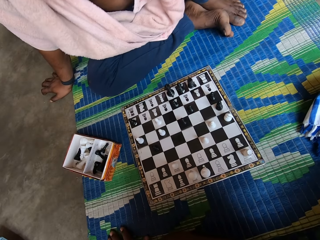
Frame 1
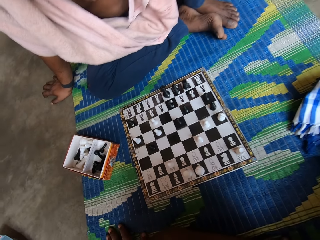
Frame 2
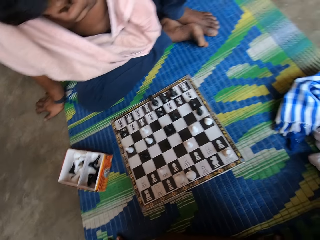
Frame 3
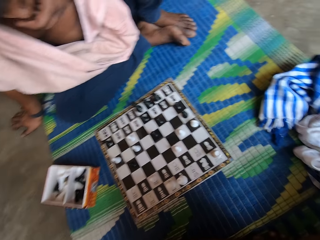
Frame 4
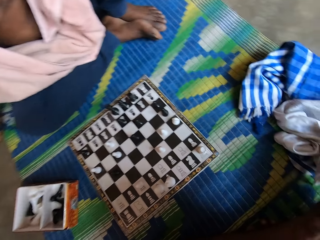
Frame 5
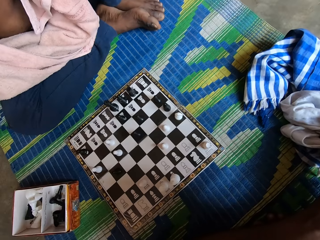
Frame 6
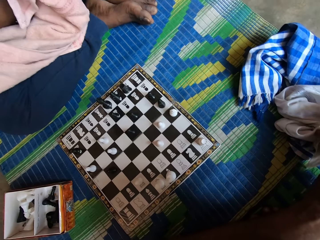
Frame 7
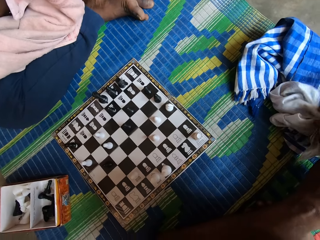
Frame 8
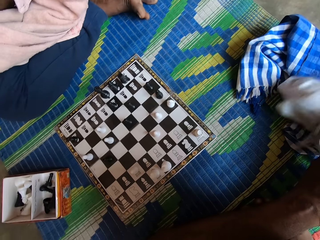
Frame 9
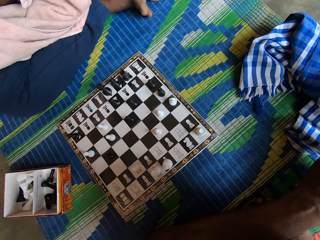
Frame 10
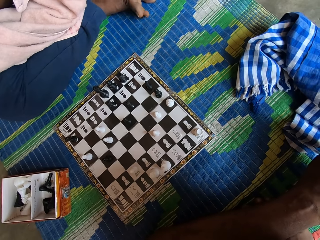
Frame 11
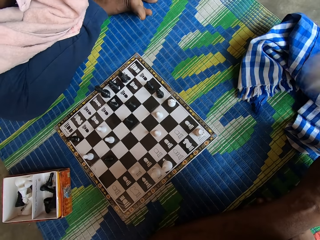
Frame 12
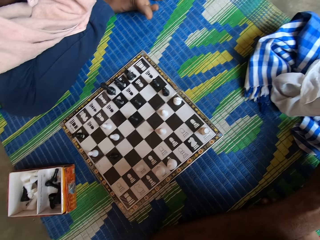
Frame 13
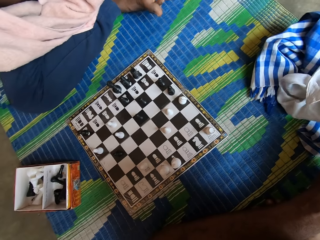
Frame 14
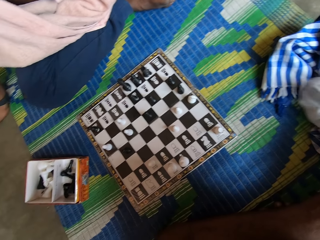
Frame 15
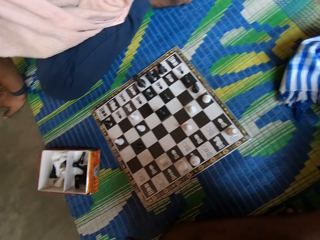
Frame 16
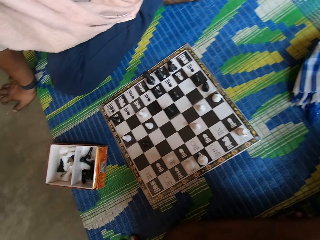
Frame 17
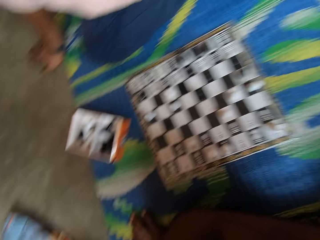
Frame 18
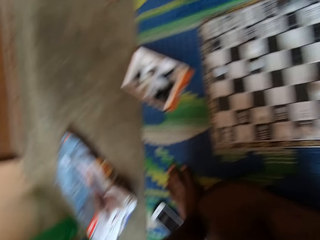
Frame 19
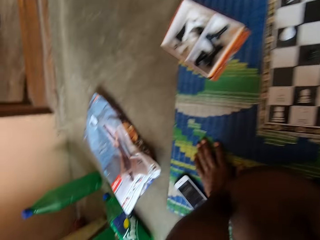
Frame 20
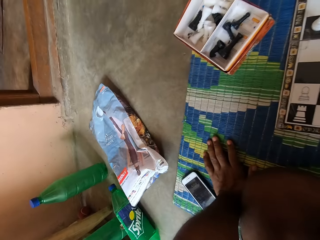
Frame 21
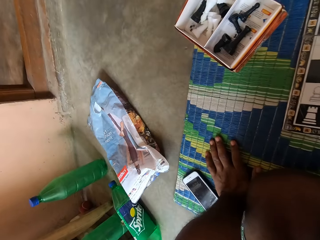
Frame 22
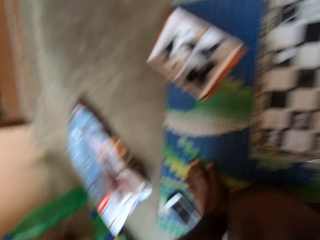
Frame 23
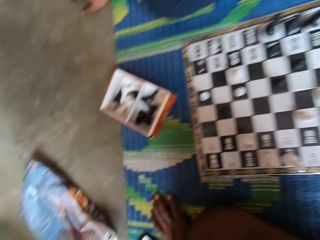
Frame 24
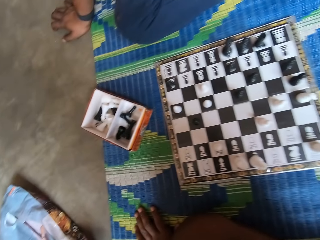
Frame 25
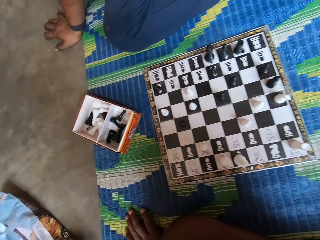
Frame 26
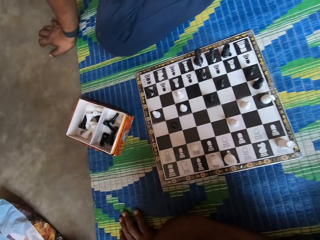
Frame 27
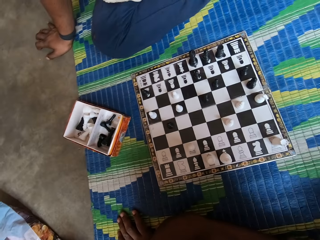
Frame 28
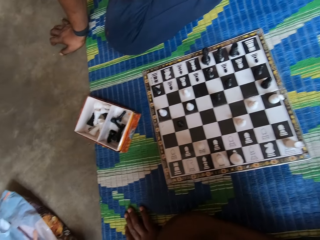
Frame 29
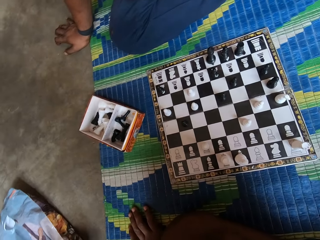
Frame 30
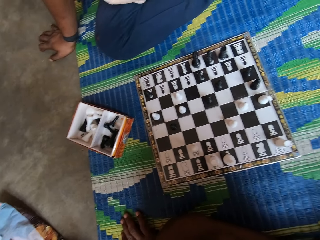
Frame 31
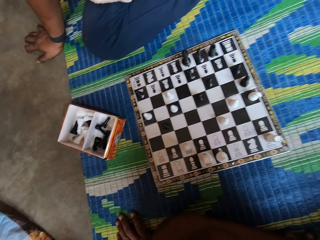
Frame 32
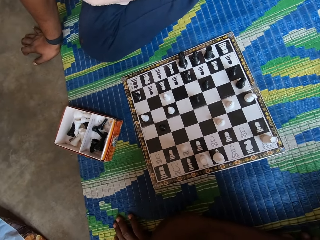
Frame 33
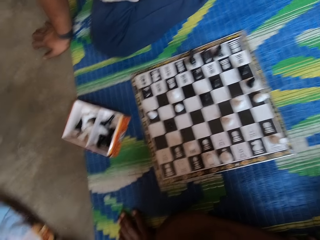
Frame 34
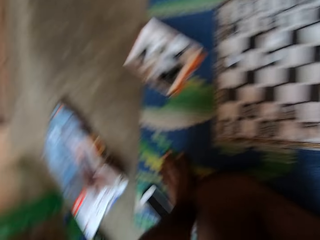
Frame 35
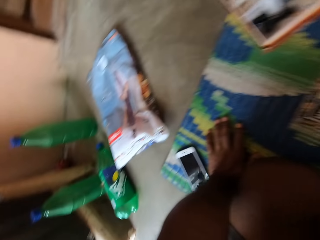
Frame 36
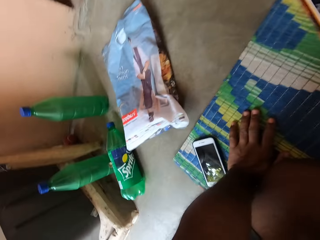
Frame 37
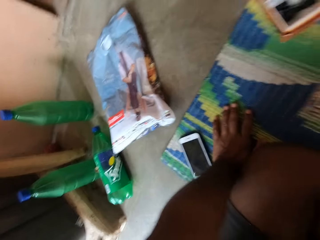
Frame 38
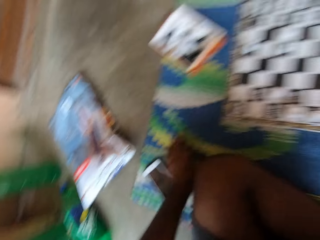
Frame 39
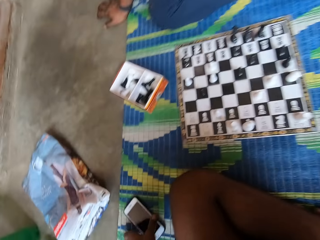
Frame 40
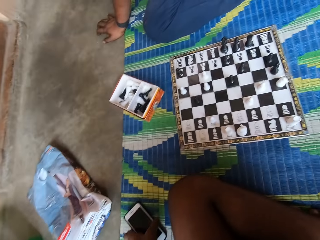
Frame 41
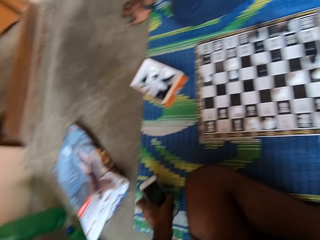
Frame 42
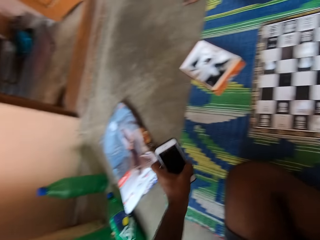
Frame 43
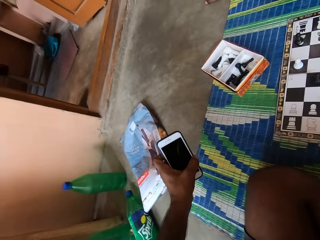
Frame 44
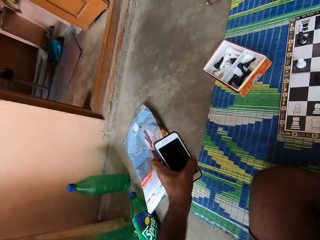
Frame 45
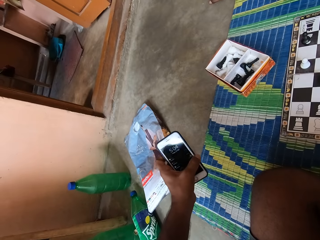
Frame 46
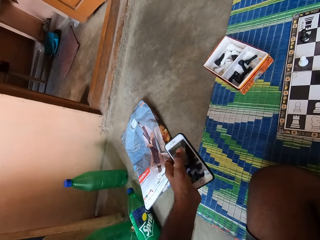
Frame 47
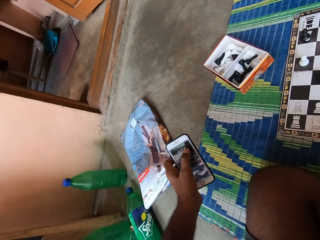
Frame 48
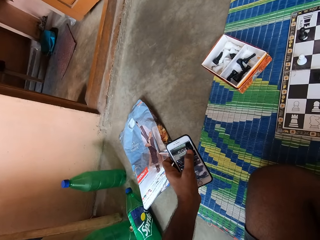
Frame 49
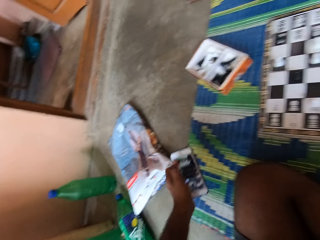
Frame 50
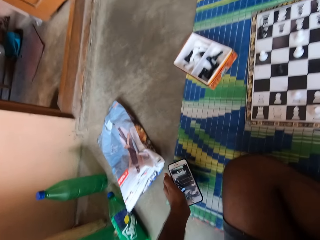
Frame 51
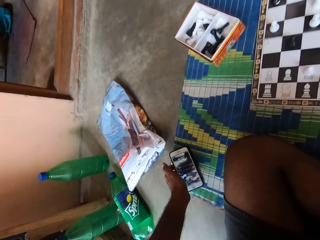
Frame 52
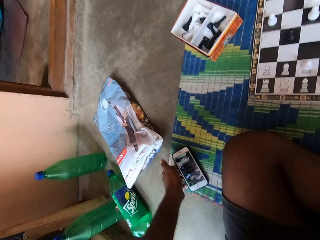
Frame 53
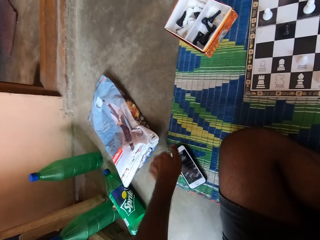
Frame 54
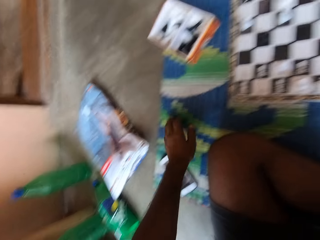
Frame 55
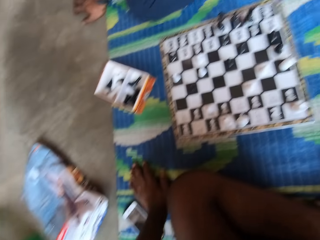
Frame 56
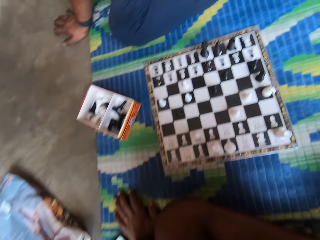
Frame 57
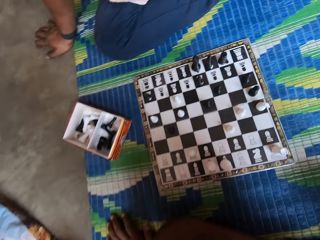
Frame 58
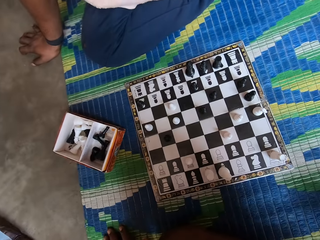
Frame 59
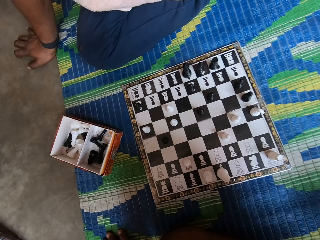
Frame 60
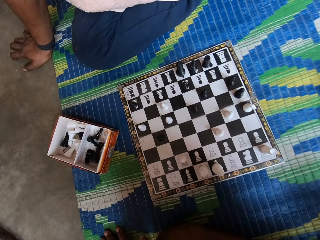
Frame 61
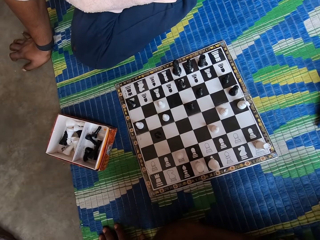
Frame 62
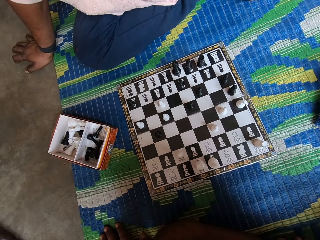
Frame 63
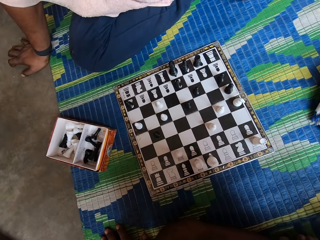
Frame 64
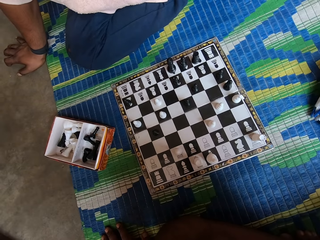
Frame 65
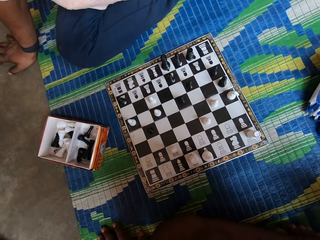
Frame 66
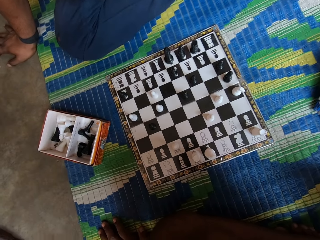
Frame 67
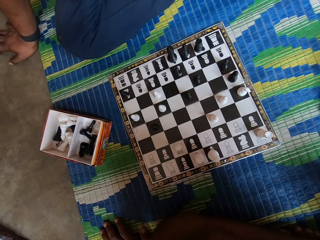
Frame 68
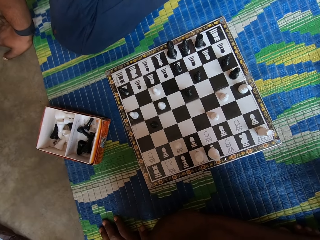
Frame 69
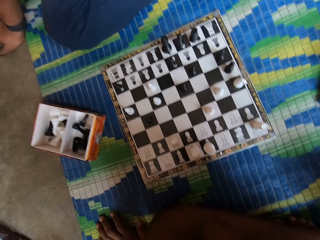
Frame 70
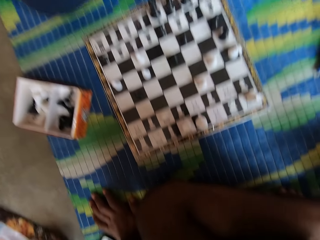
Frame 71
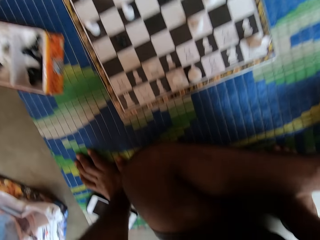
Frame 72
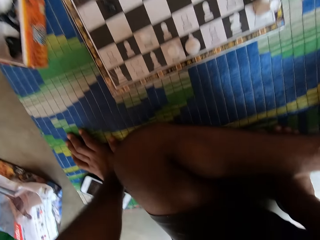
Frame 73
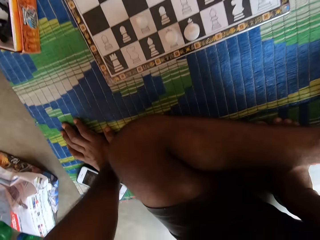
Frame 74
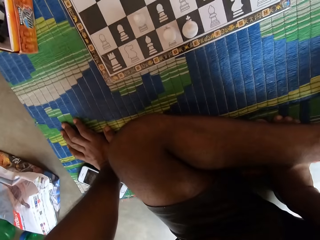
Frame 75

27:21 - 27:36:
The camera wearer touches a cloth. He picks up a scarf and drops the scarf. He picks up a phone. He puts the phone on a mat. He puts his hand on the mat. He holds the mat.

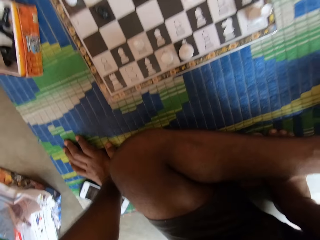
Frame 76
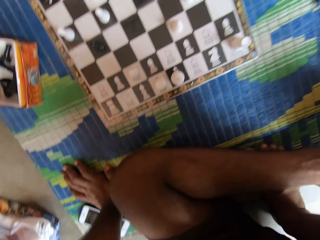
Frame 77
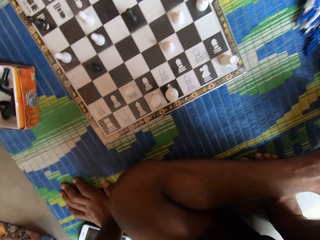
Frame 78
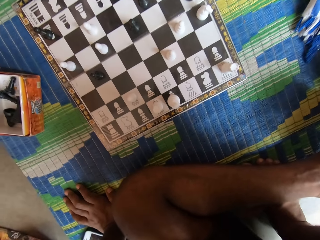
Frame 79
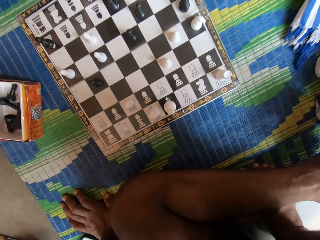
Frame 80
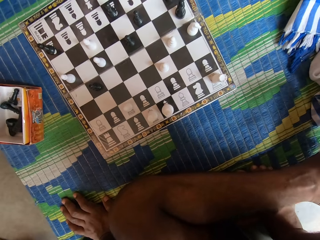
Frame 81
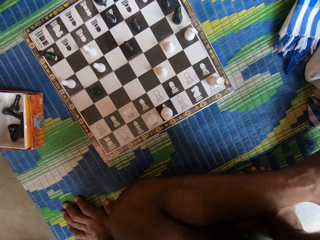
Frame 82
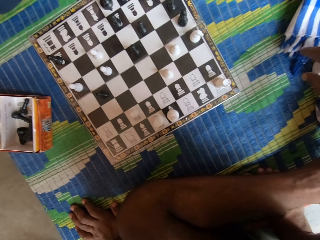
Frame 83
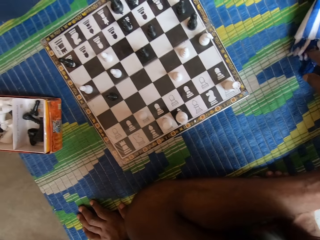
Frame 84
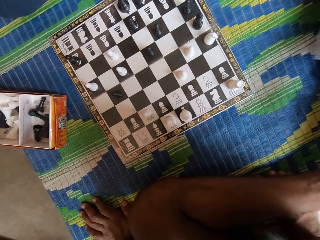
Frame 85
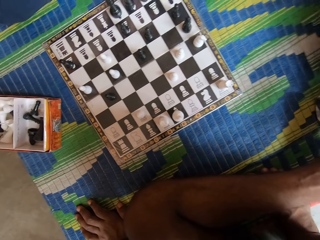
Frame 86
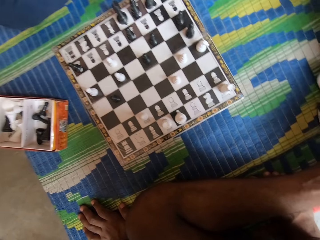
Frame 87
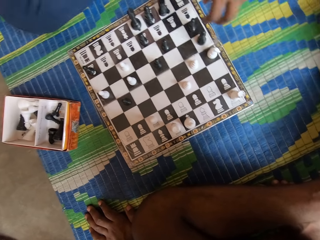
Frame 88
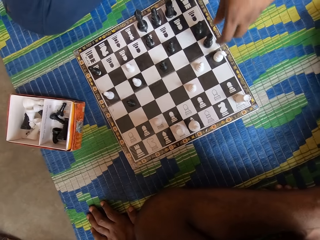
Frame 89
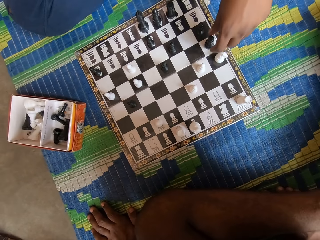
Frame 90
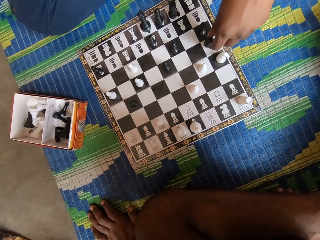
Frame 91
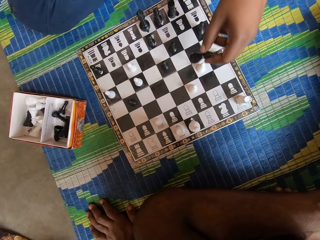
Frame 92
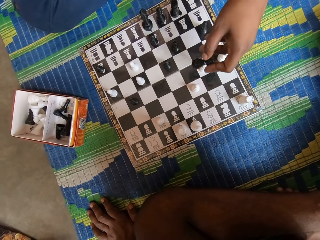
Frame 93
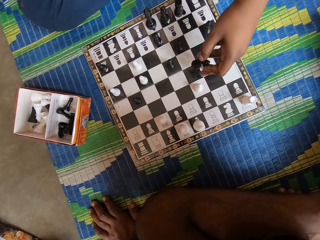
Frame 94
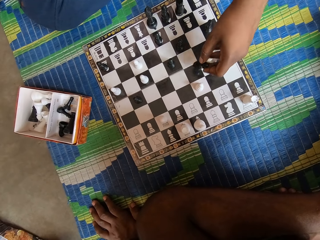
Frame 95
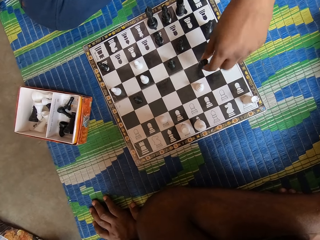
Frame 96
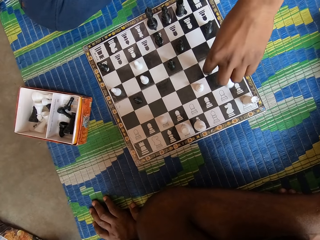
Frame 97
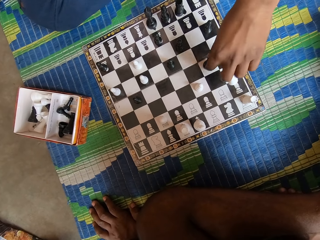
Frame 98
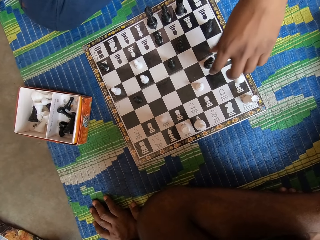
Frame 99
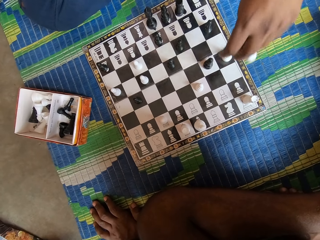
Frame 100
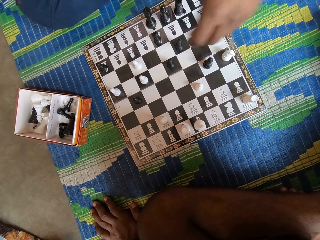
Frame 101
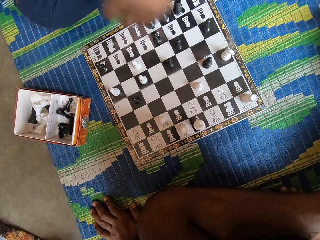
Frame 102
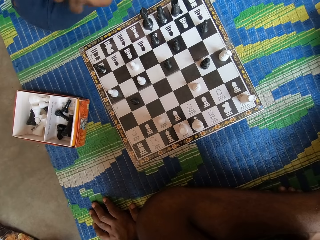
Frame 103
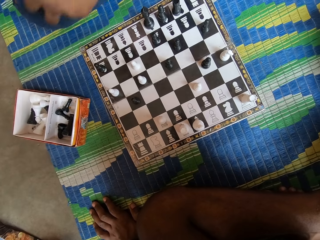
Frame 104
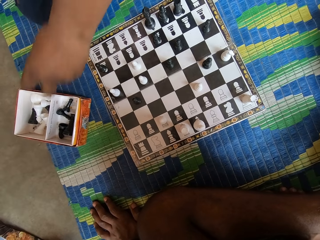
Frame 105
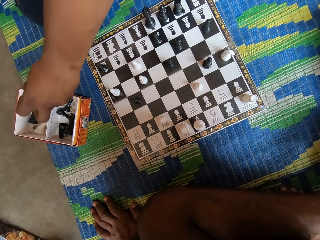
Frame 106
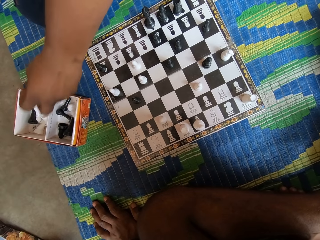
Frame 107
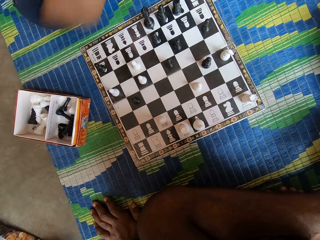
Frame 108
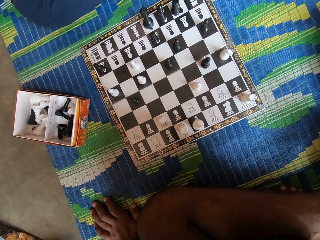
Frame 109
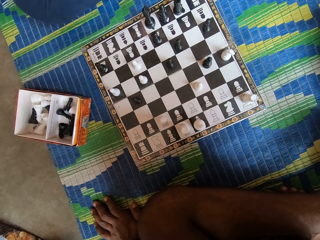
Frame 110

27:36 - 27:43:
The camera wearer touches a cloth. A man plays chess. The man picks up a chess piece, moves the chess piece, and drops the chess piece in a box.
